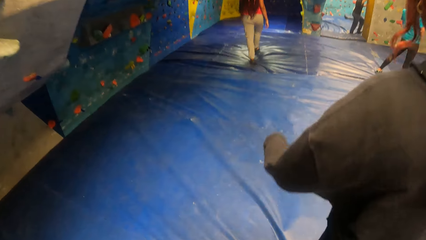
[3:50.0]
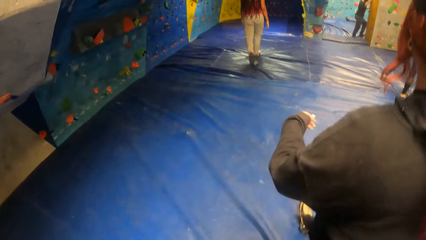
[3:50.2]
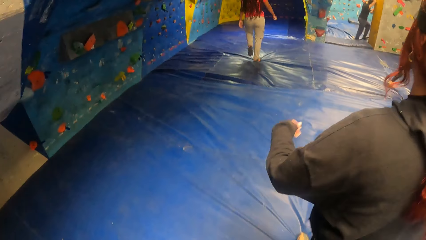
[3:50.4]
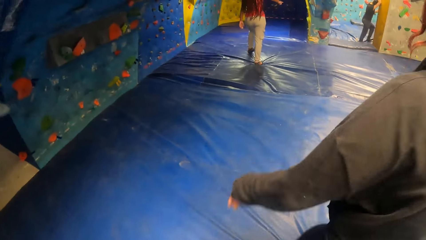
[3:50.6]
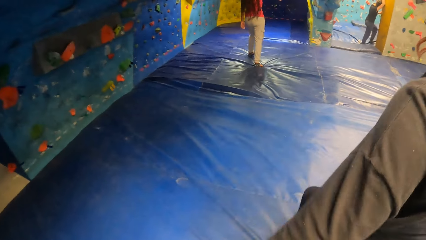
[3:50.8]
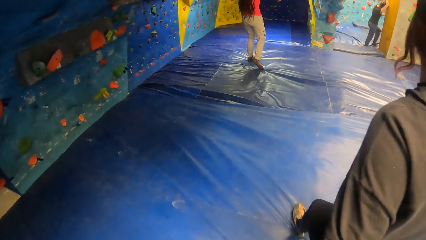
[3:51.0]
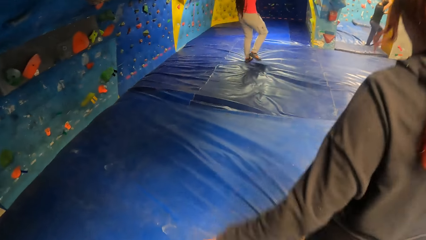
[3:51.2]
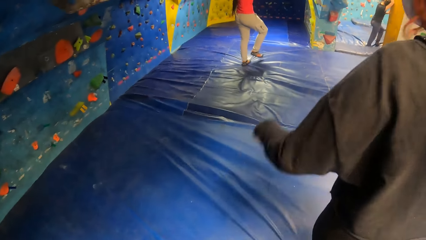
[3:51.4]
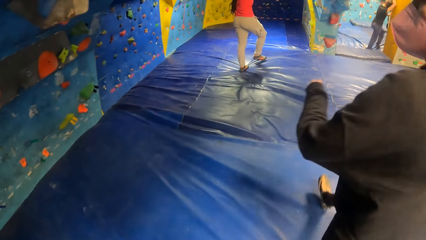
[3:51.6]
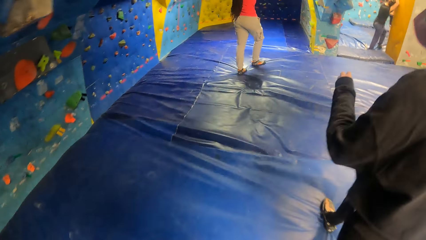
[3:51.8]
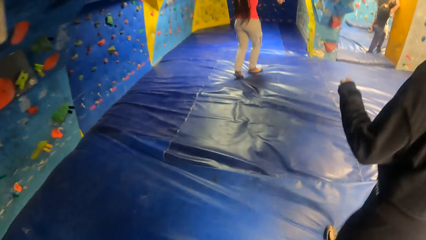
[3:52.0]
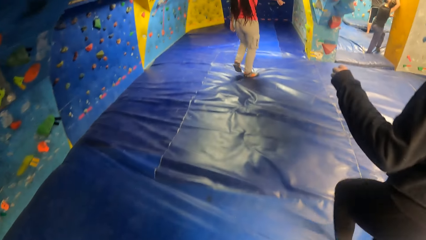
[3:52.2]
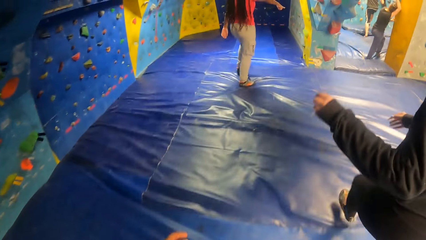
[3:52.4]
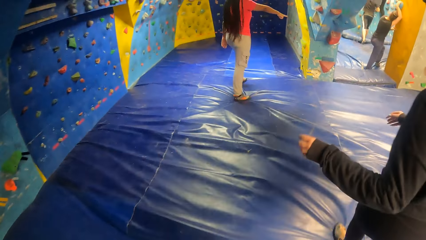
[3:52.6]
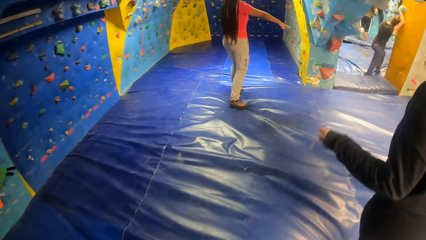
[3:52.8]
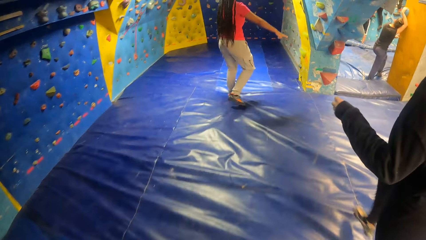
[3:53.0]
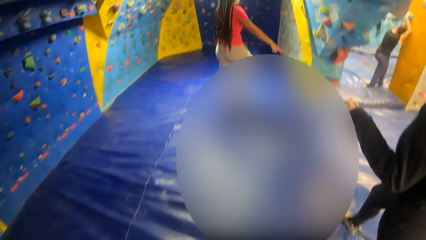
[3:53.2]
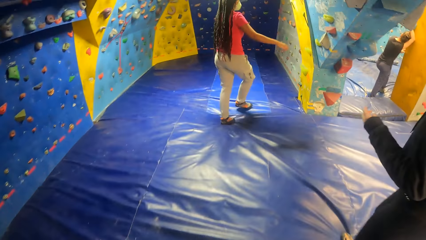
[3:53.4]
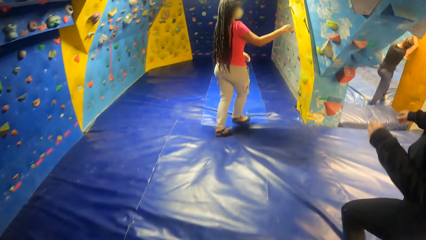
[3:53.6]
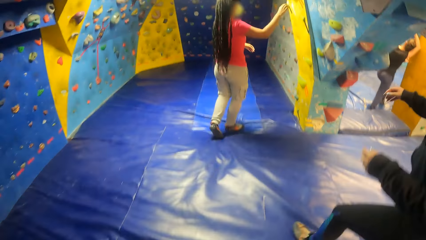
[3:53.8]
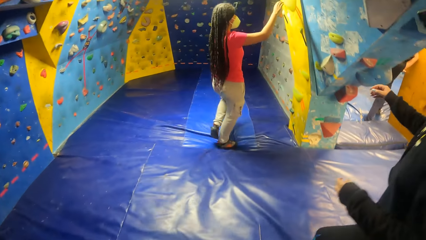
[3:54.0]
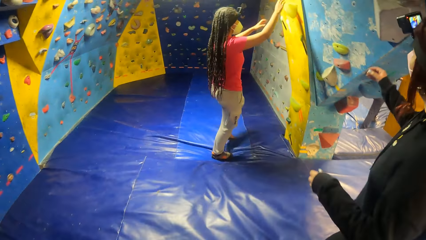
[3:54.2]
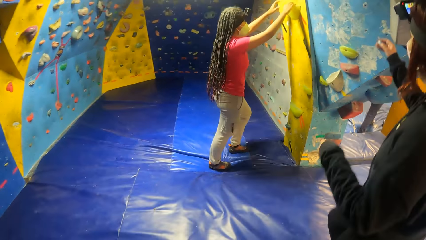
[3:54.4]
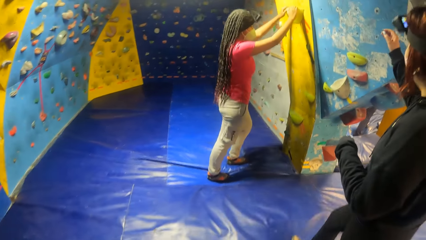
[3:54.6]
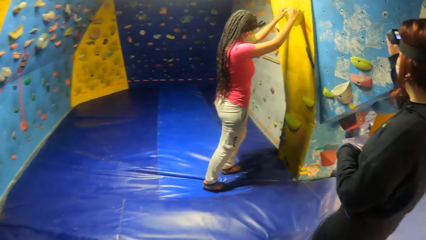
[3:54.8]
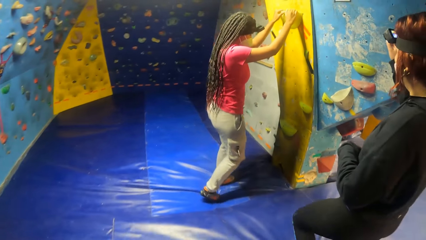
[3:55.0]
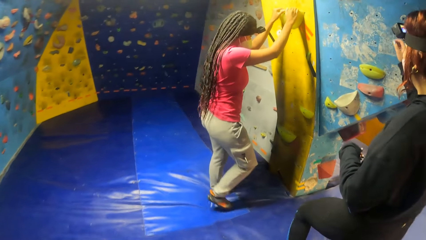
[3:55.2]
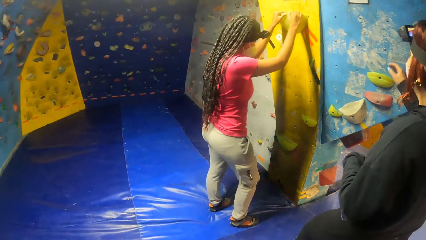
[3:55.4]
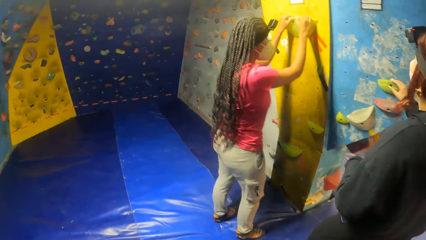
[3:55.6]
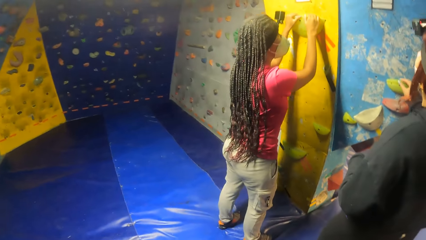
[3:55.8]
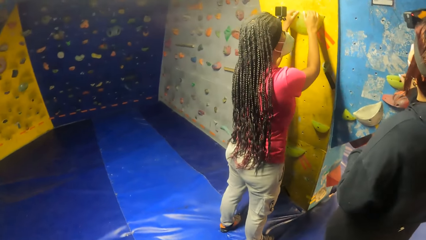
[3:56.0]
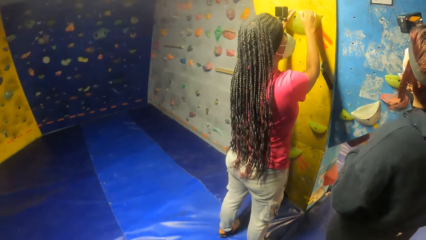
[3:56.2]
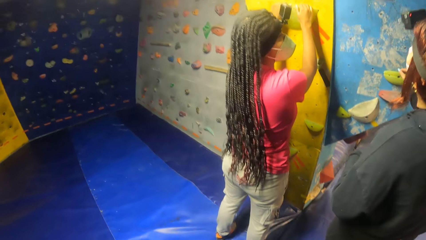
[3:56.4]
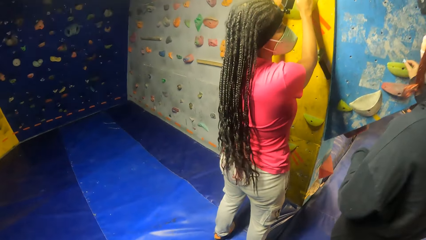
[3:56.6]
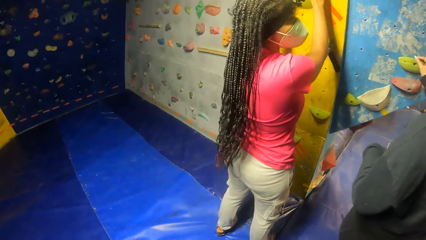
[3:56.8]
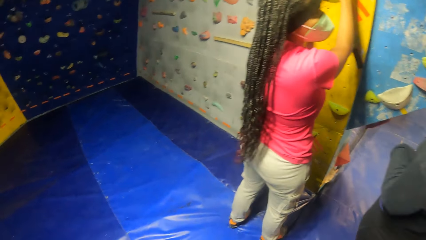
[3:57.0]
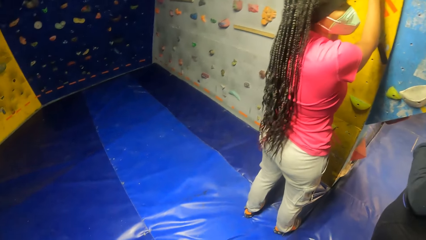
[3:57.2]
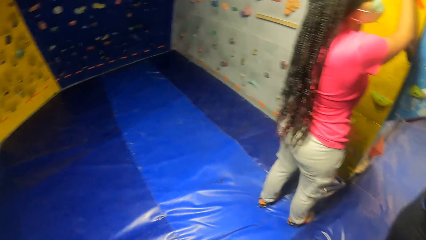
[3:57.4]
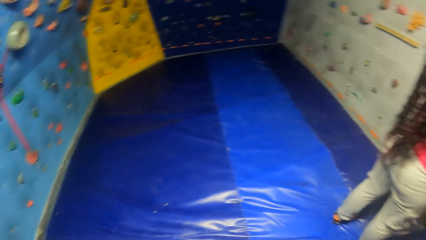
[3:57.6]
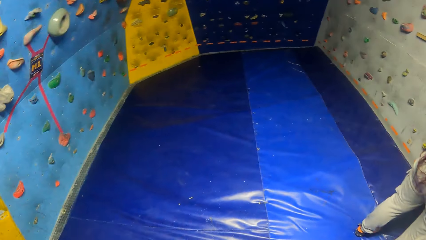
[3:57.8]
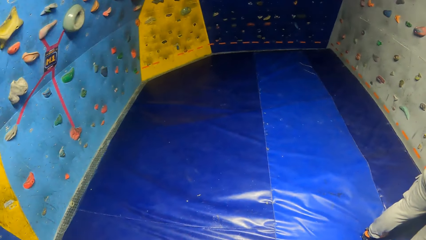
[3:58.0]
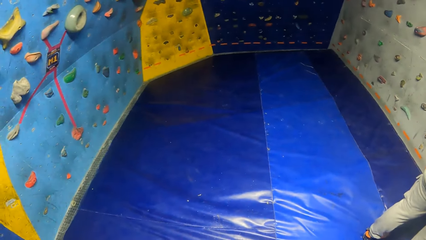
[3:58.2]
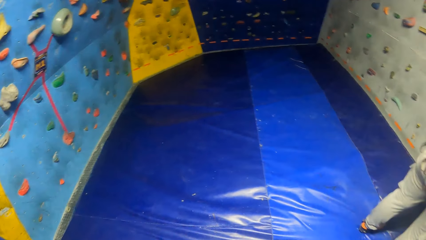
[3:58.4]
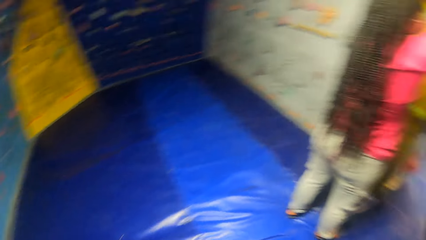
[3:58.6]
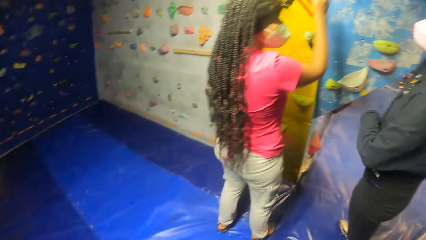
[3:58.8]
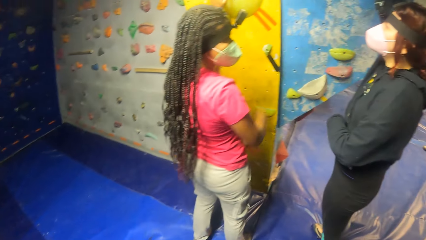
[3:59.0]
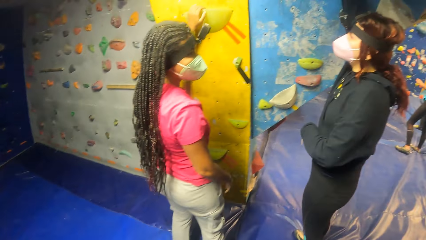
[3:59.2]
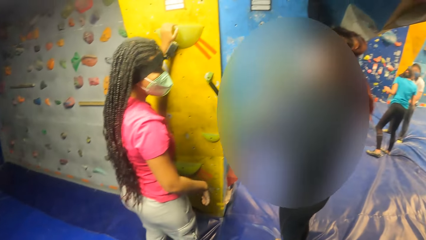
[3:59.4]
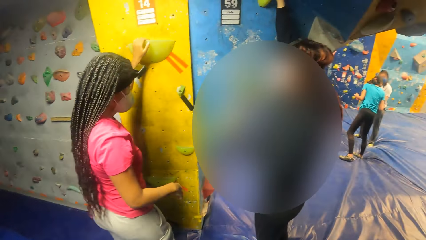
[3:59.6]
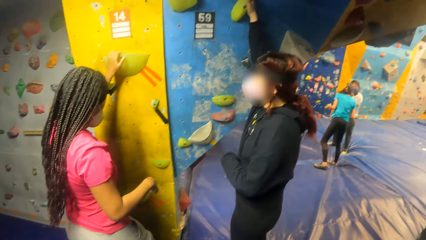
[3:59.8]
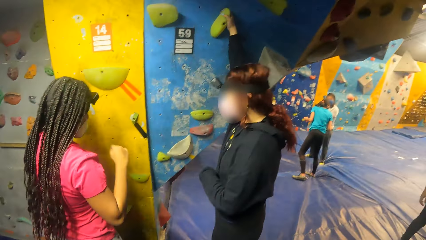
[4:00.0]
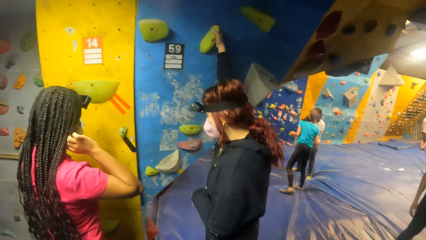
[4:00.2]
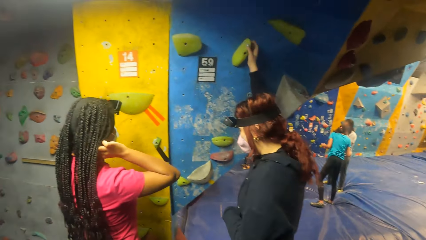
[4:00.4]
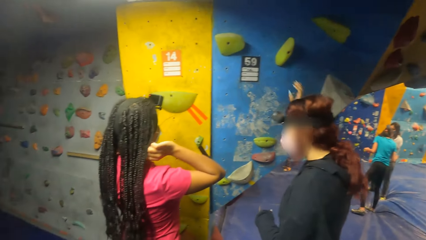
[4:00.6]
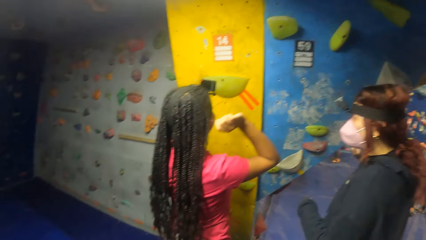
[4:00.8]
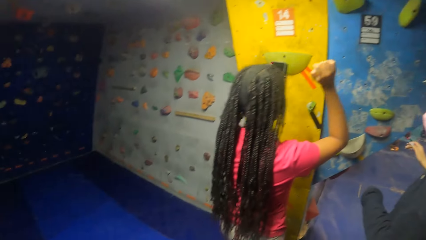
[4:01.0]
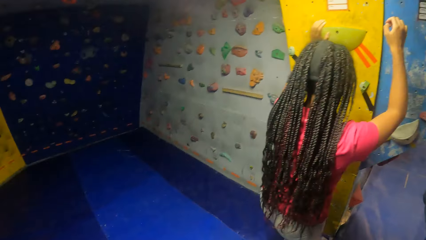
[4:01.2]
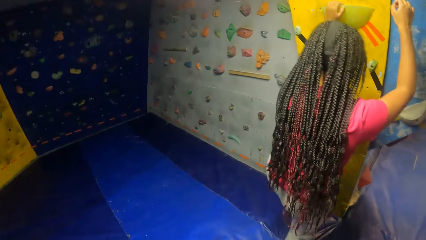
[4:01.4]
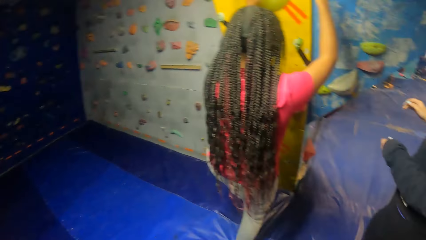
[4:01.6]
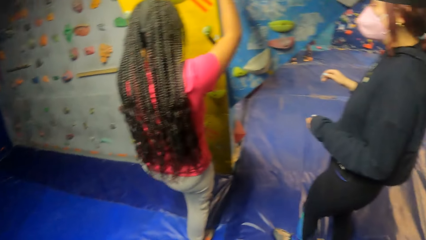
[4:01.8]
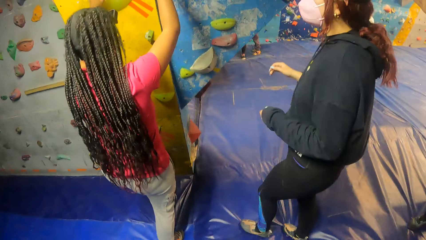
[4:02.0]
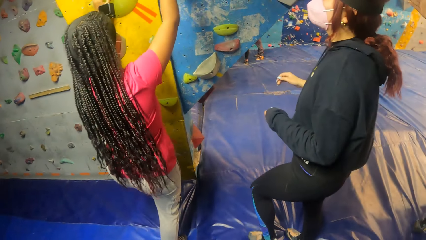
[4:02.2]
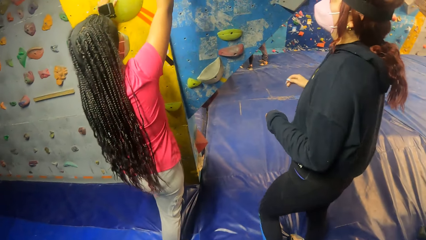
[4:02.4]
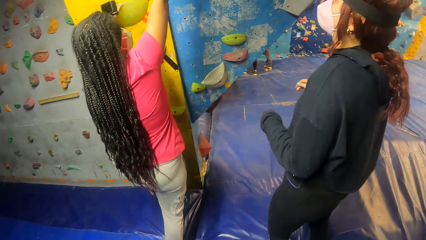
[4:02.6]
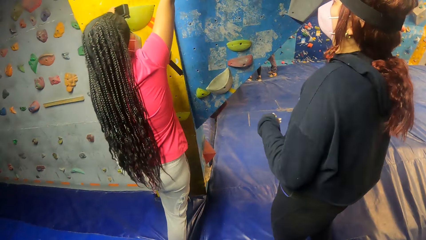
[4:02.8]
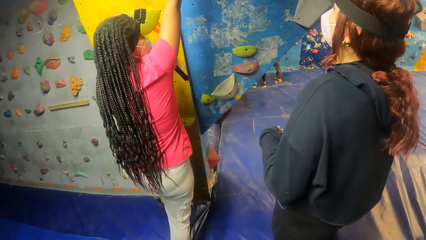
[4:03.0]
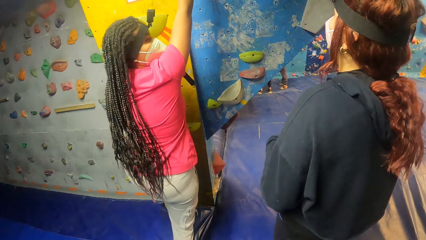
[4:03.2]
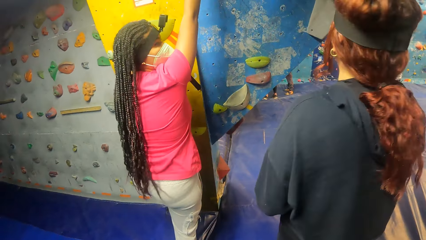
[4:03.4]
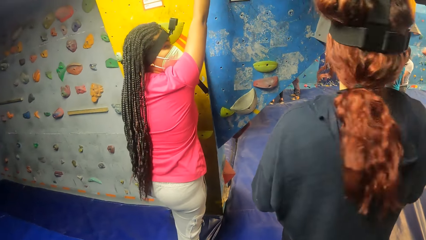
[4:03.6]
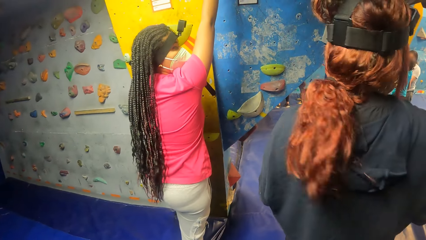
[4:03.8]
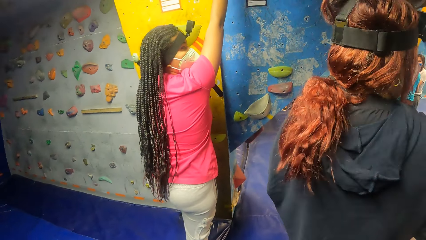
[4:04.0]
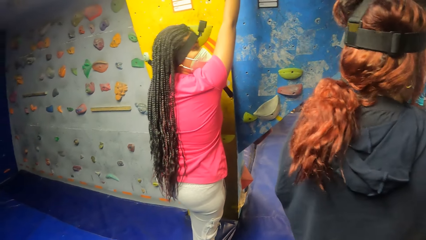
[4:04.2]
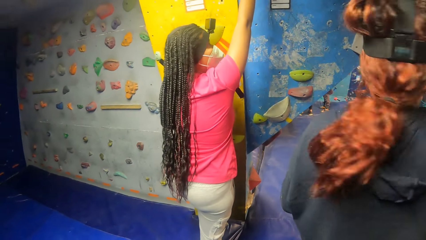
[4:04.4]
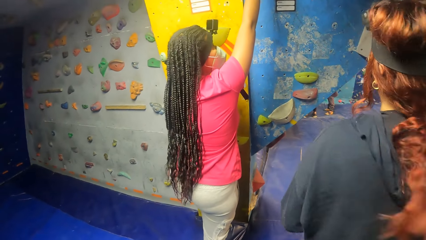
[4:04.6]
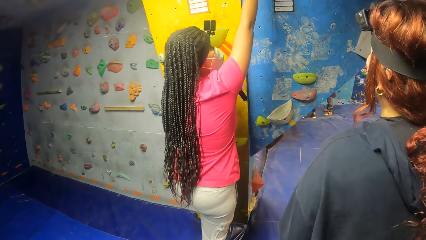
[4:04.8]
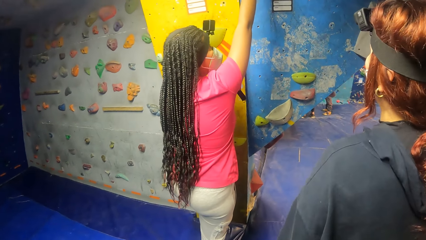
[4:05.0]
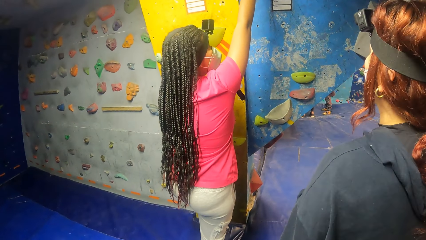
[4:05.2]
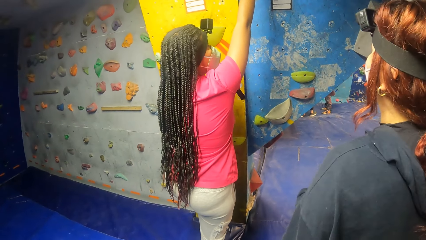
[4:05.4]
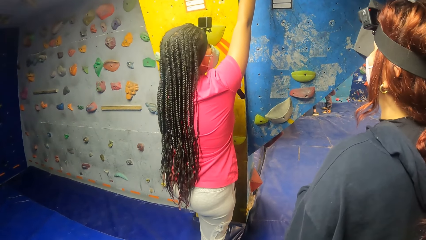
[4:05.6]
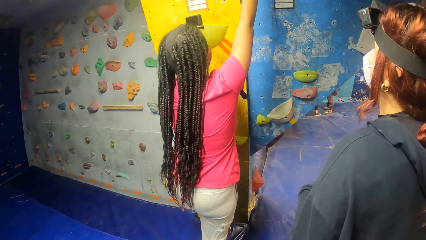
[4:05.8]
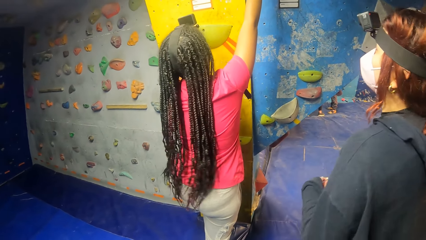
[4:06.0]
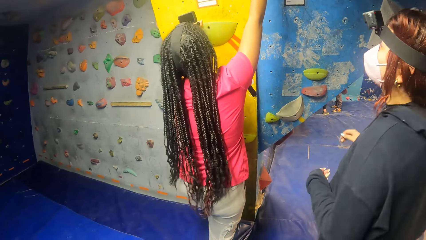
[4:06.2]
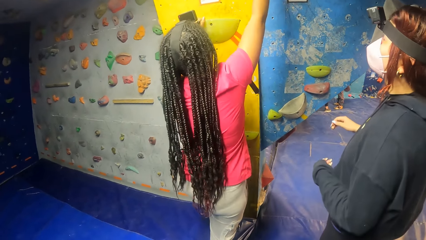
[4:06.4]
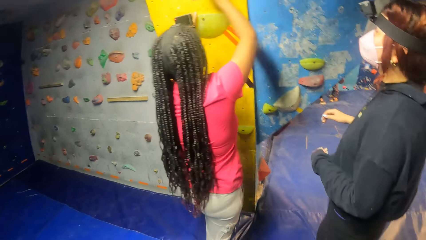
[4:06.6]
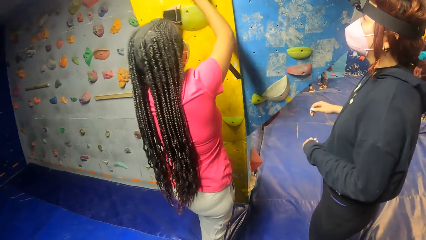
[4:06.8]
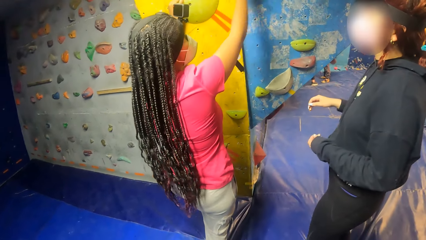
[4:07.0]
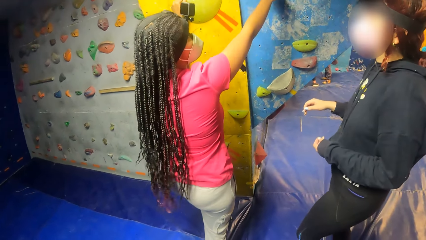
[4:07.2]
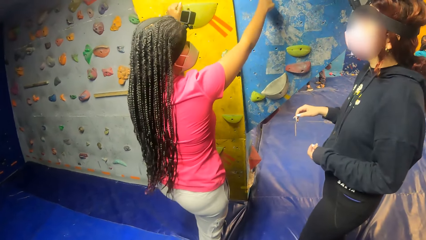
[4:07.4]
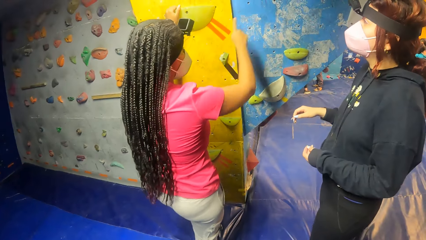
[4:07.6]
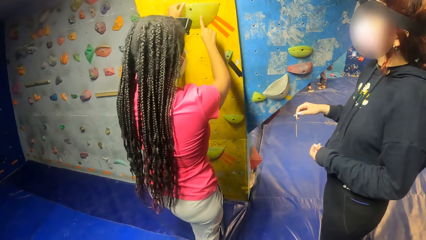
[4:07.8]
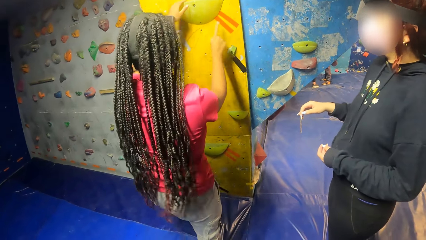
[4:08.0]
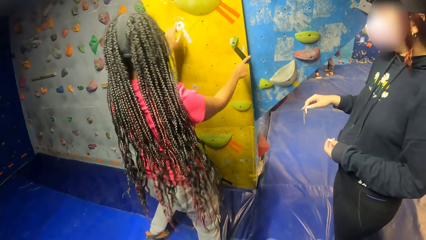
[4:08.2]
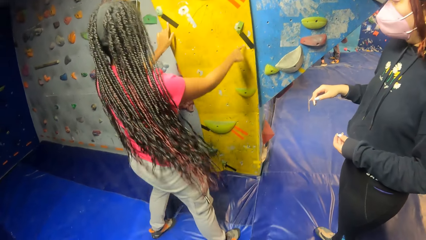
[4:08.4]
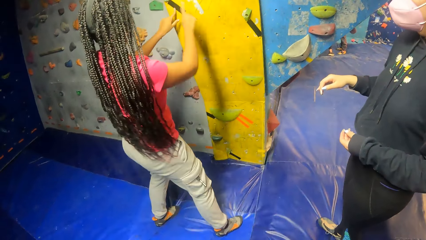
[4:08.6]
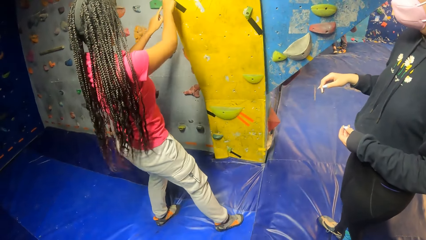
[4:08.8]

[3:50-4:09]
A woman points at the rock climbing wall. The woman places both her hands on a climbing hold on the bouldering wall. The camera wearer looks around. They stare at the rock climbing wall. The woman scratches her head. The woman climbs the rock climbing wall. Another woman interacts with the first woman, a third woman and the camera wearer. The first woman moves her hand on the rock climbing wall's surface.
